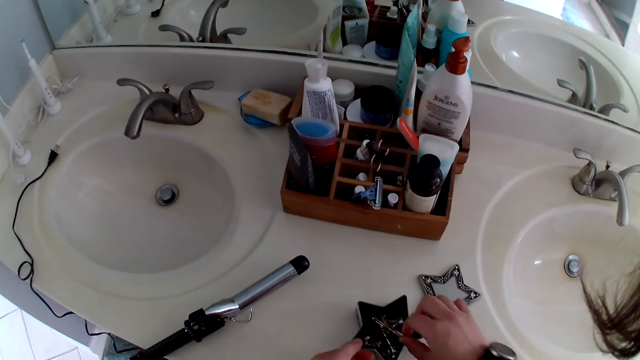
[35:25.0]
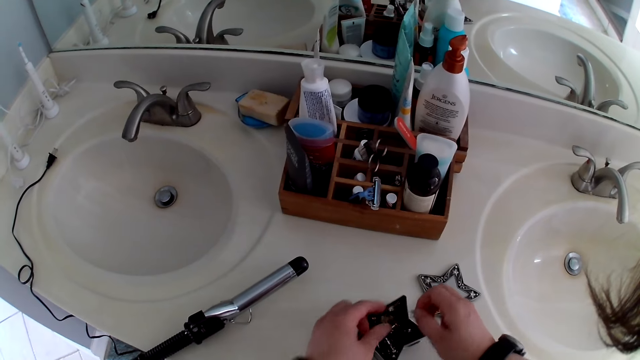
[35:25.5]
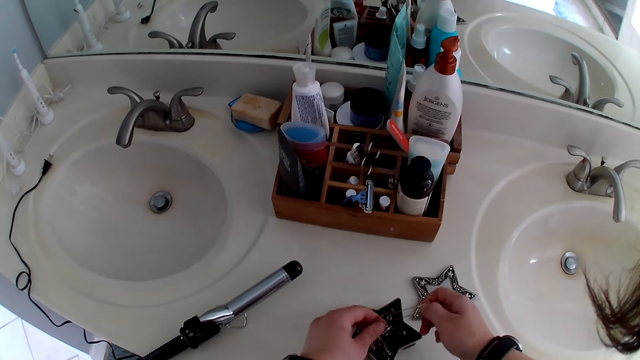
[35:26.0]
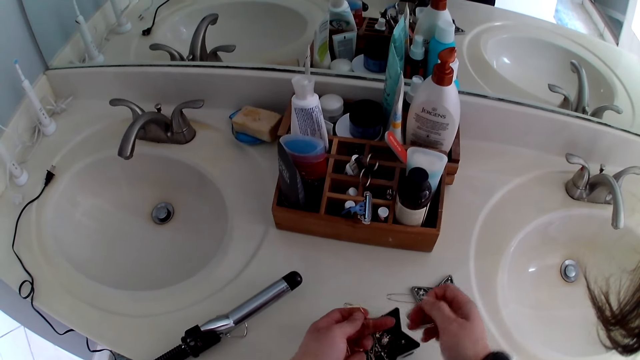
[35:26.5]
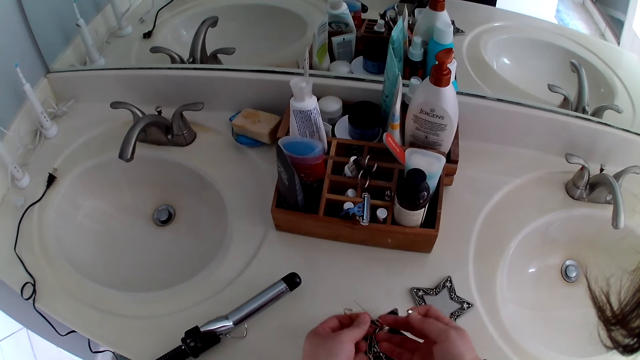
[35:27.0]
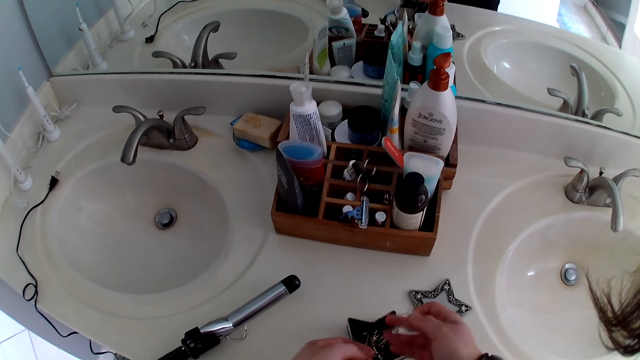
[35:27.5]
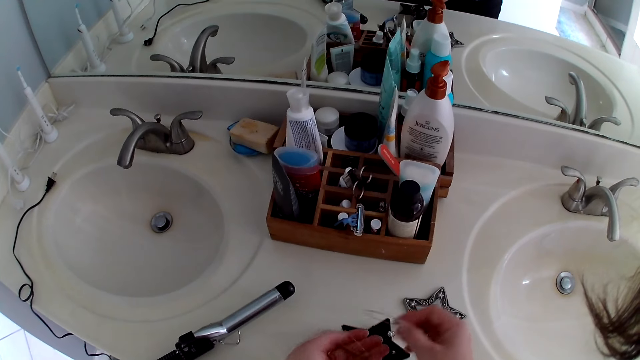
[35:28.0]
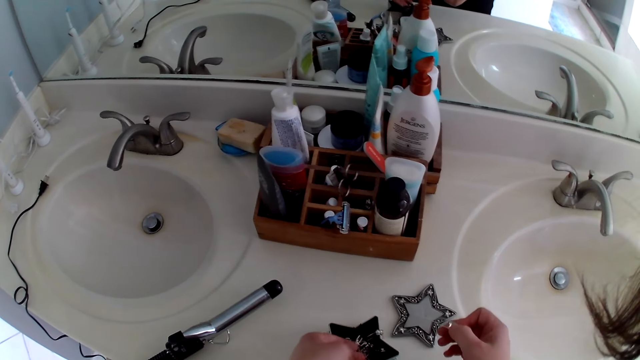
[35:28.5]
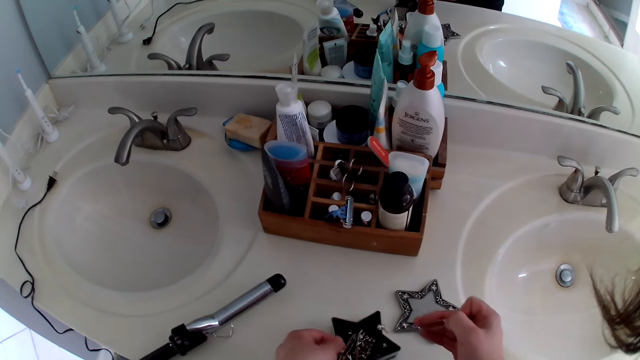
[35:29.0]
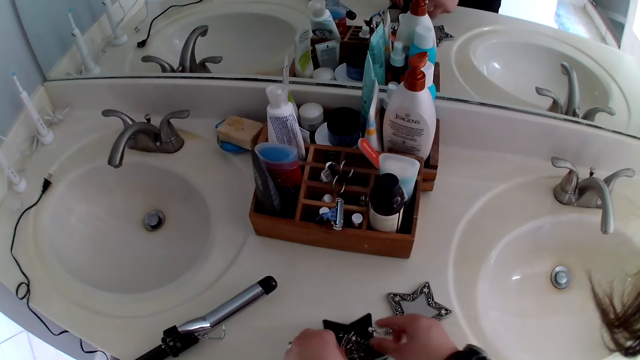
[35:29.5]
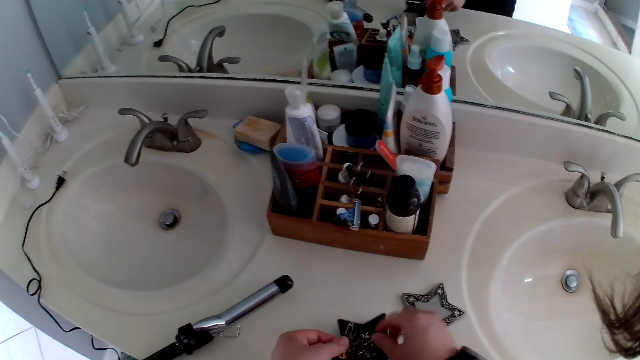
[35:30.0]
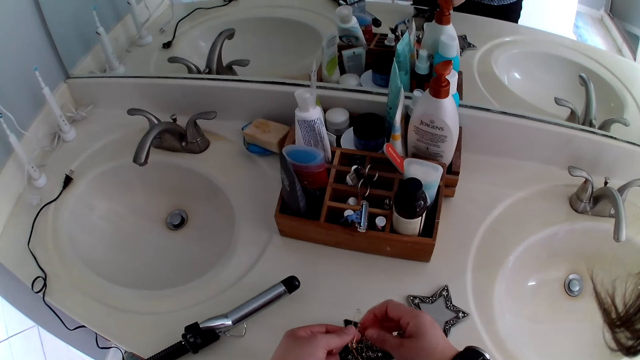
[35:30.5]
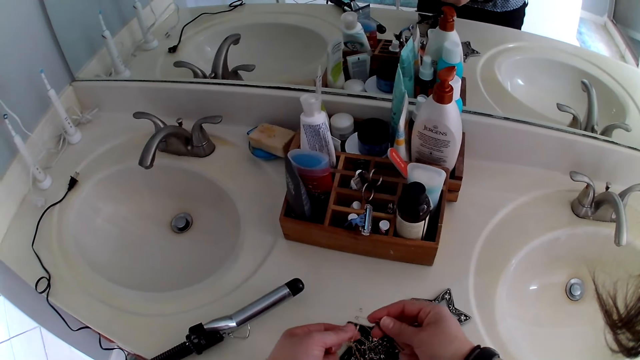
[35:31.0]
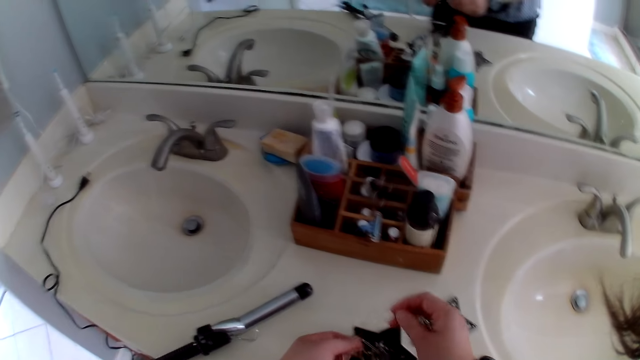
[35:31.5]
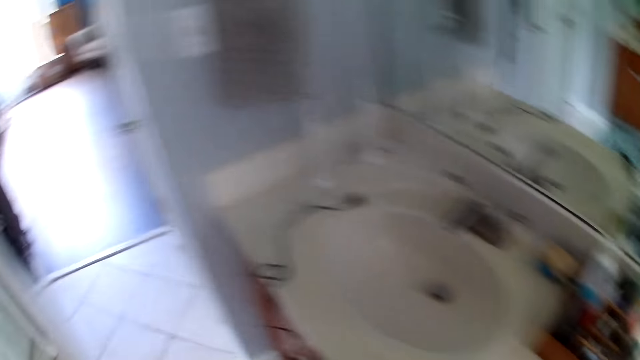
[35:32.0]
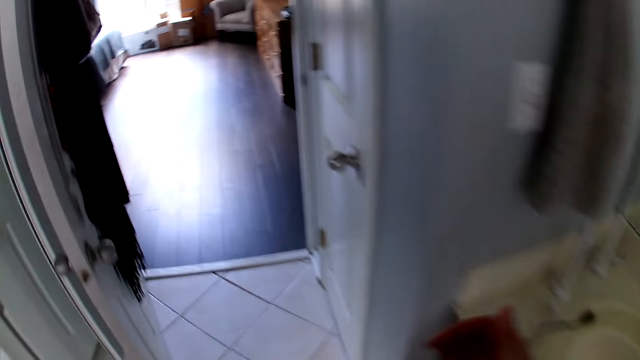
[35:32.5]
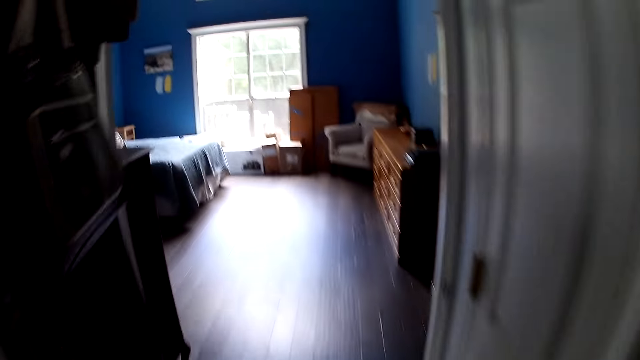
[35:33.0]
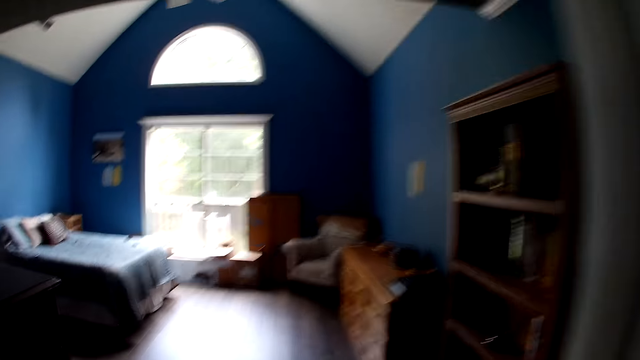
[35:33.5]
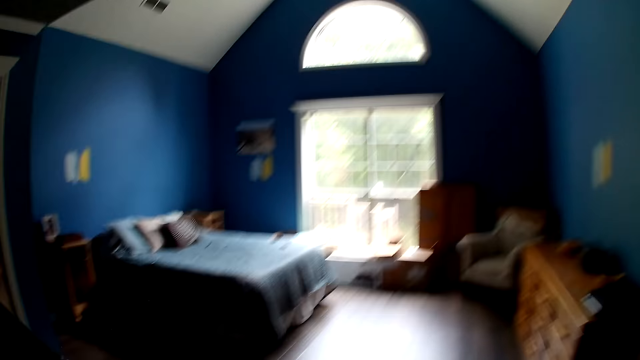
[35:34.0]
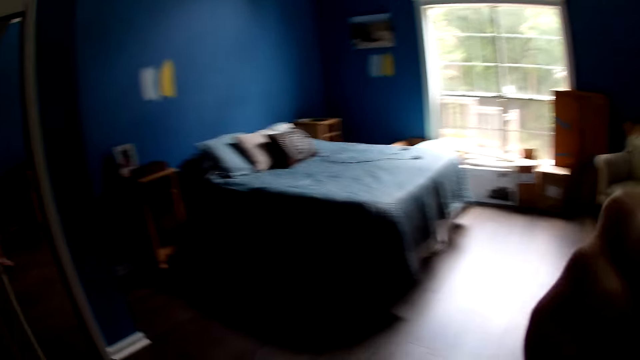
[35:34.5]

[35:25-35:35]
The camera wearer walks to the dining room from the bathroom.

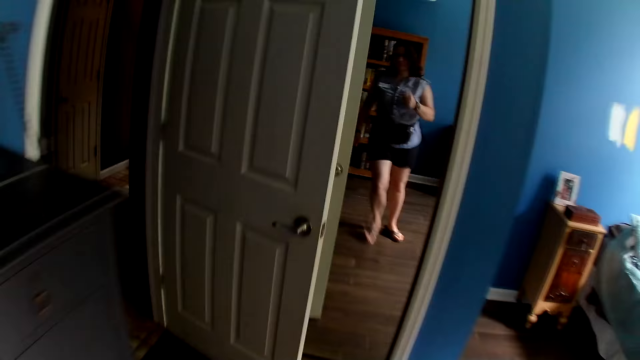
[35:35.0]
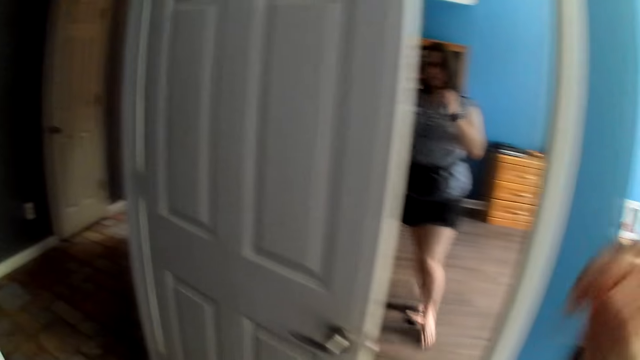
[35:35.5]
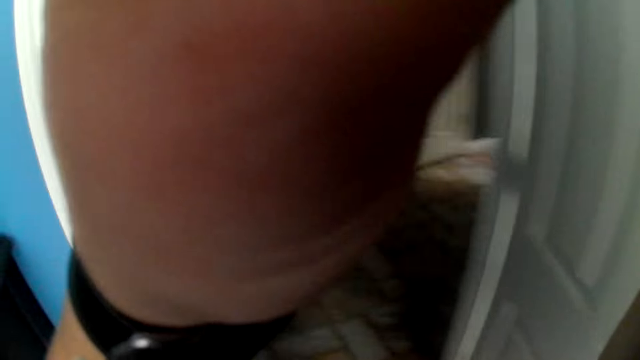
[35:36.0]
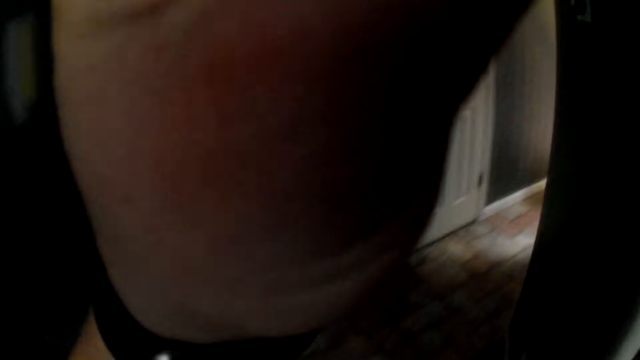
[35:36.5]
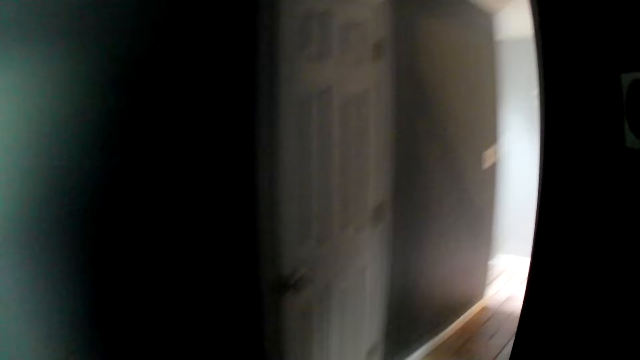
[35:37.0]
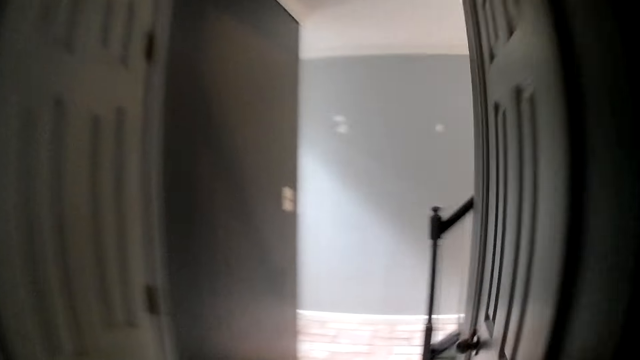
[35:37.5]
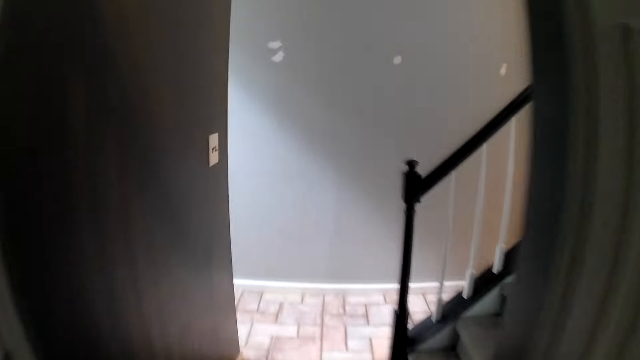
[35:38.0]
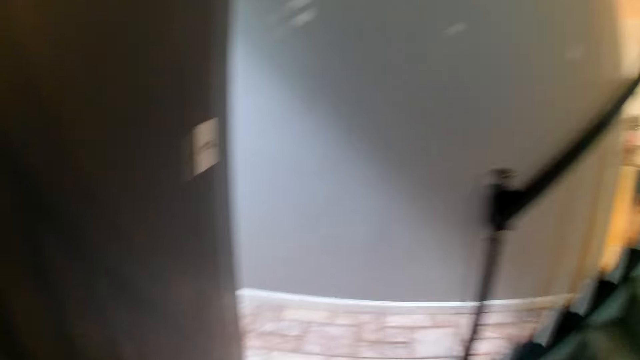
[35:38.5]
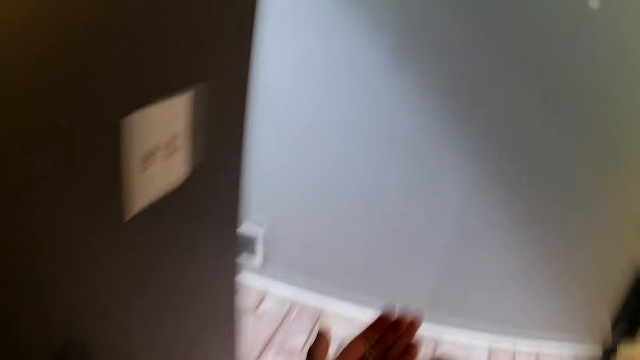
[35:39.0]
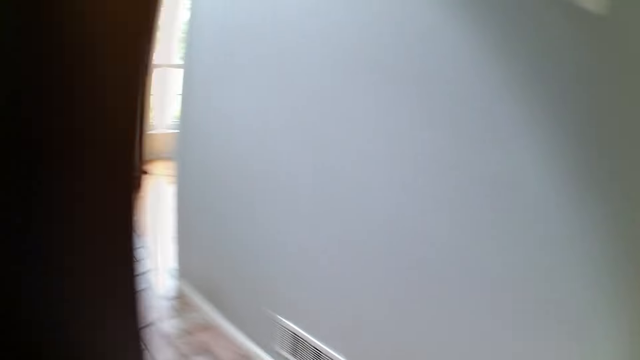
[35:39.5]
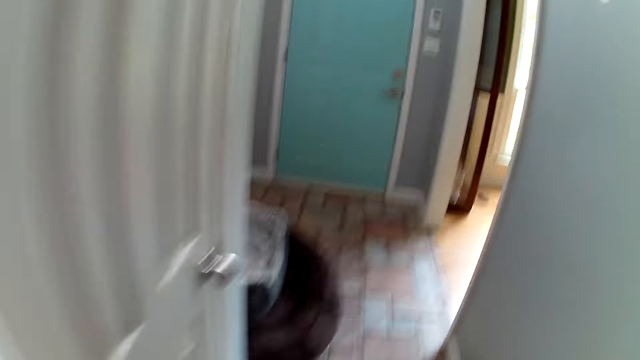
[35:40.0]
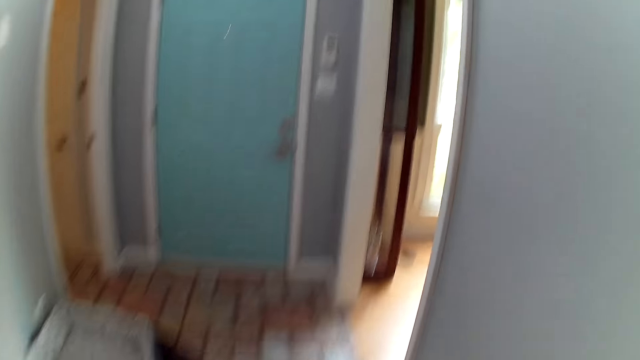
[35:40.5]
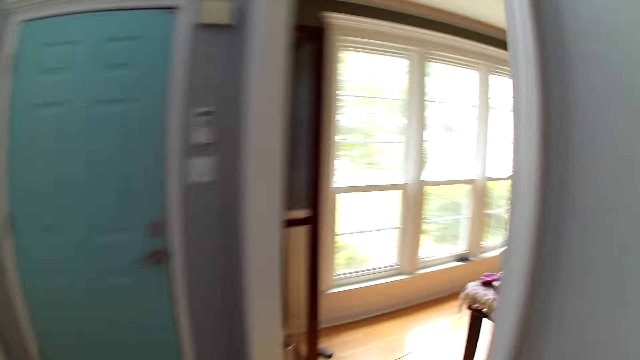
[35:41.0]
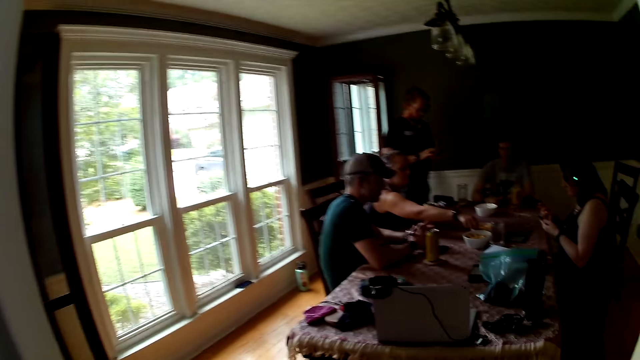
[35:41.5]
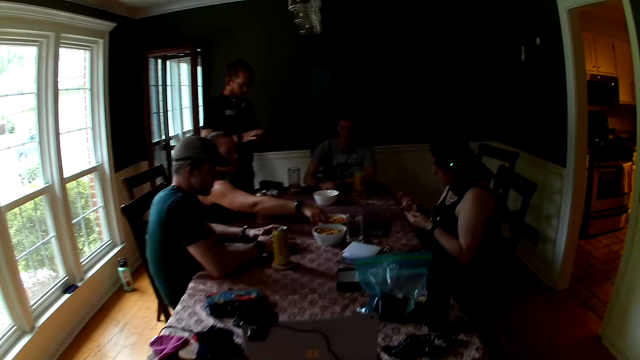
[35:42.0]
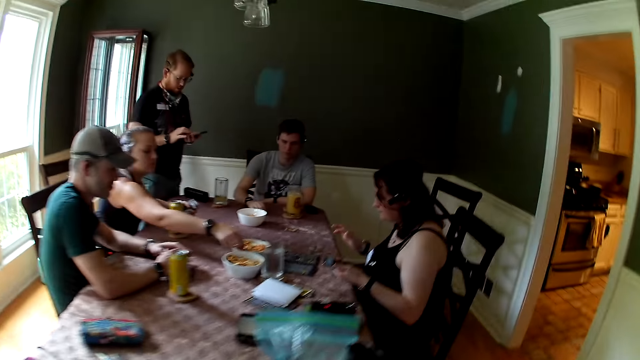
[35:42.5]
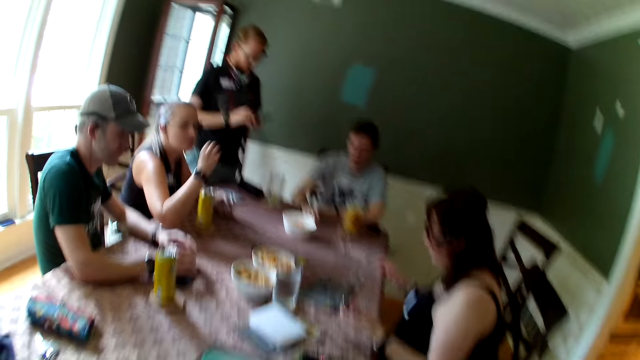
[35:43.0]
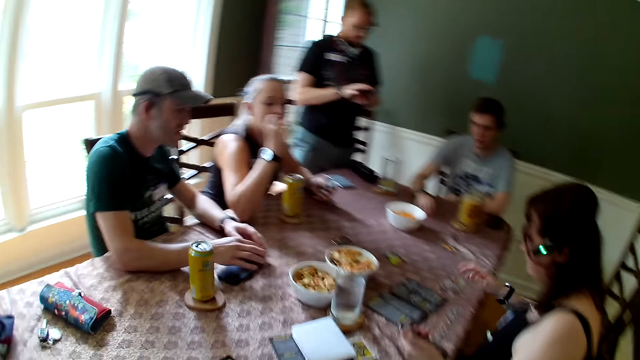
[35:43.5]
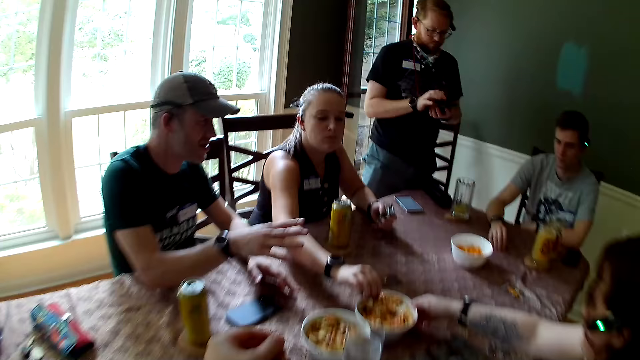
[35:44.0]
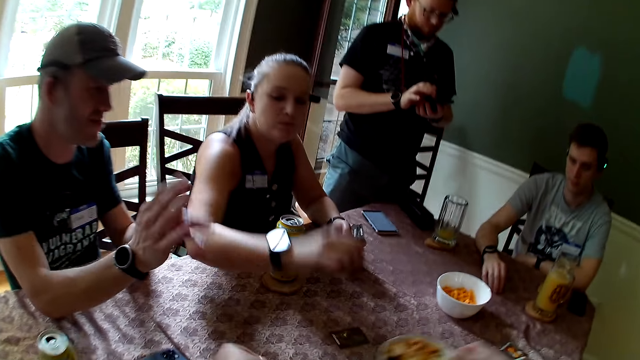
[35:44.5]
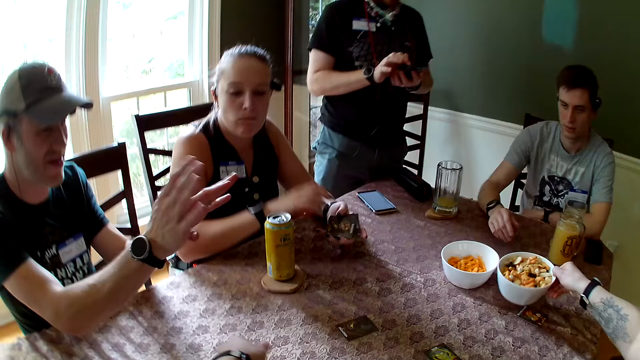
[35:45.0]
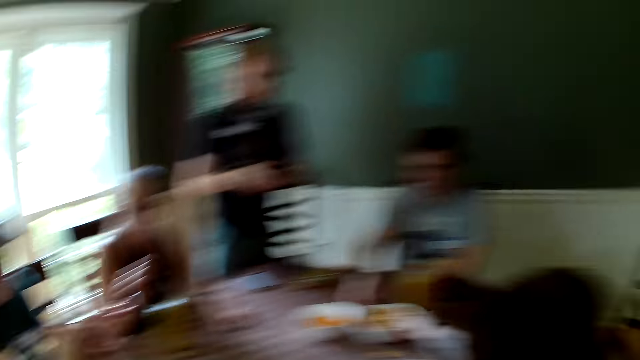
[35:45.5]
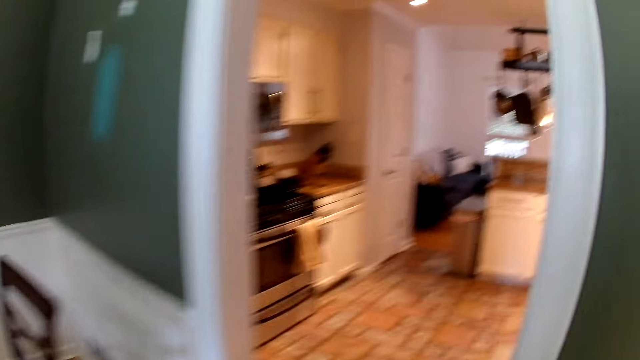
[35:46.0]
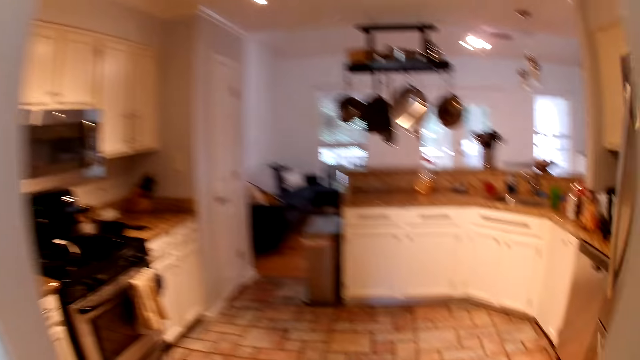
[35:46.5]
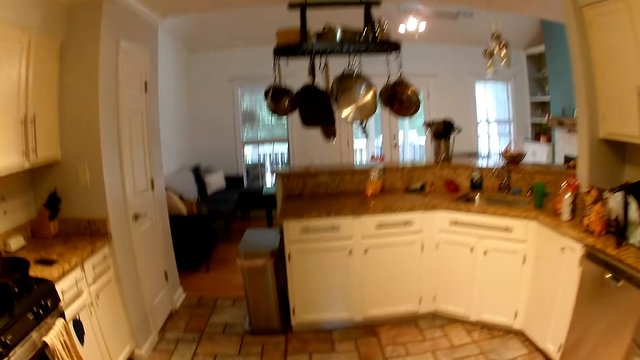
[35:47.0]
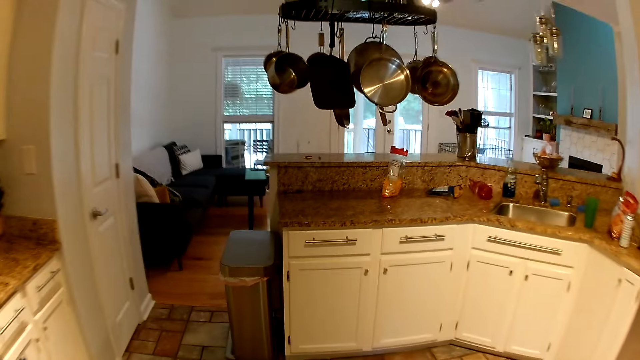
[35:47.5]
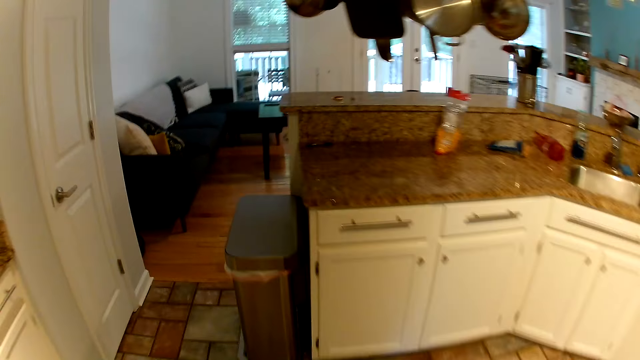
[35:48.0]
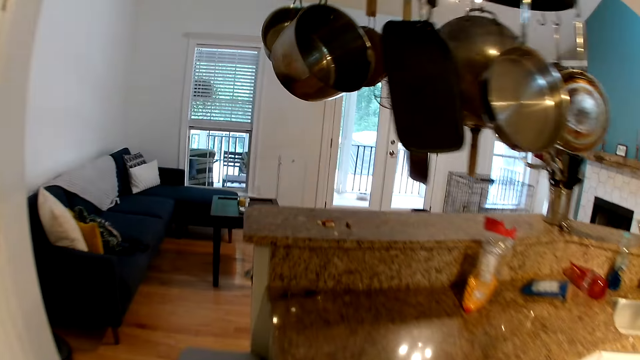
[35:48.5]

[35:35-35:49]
The camera wearer adjusts the camera. She walks. She looks at her hand. She walks. A woman carries chips from a bowl on the table with her right hand. She eats the chips in her right hand. The camera wearer places pins on the table. Another woman carries the plate of chips on the table with her right hand. The other woman drops the plate of chips on the table with her right hand. The camera wearer walks to the kitchen from the dining room.
